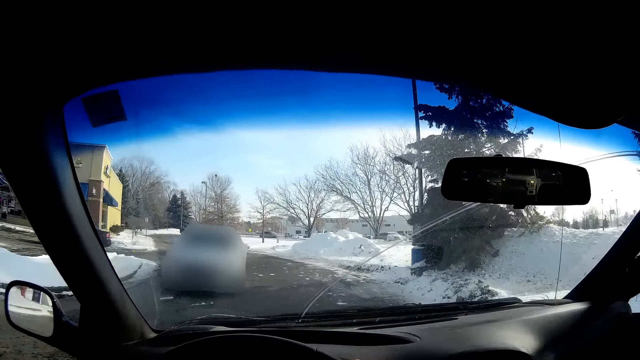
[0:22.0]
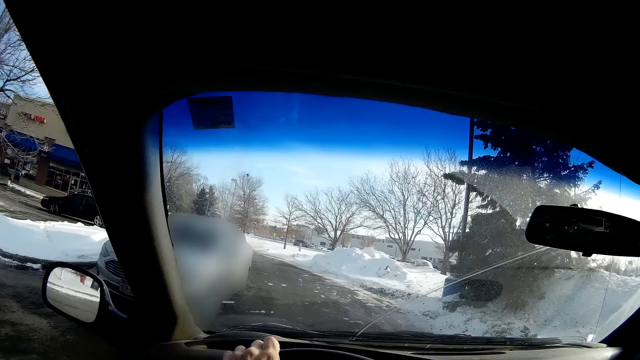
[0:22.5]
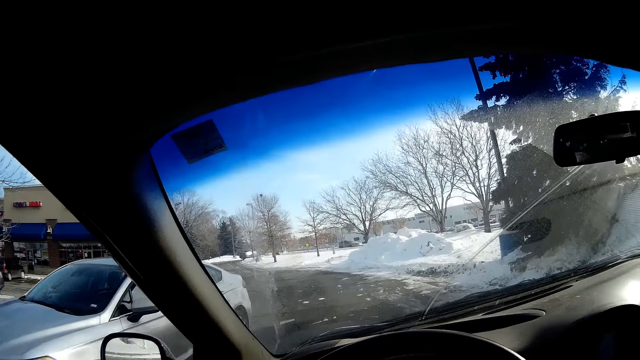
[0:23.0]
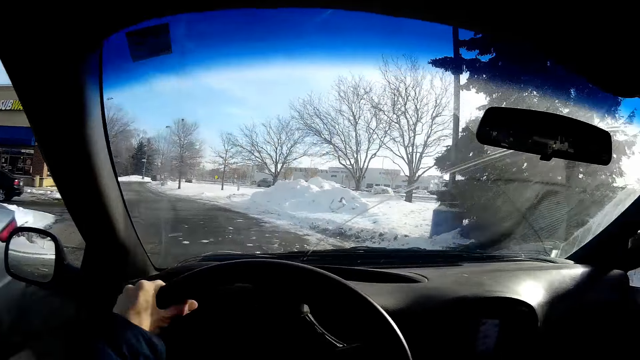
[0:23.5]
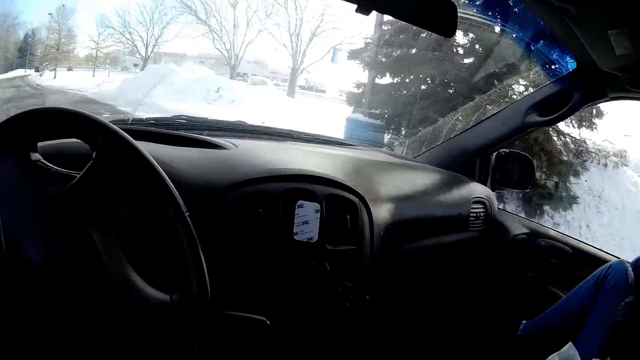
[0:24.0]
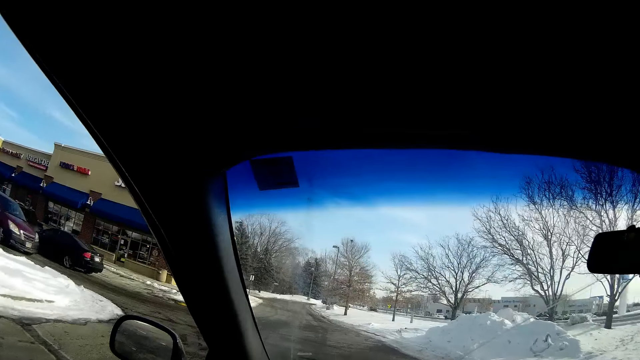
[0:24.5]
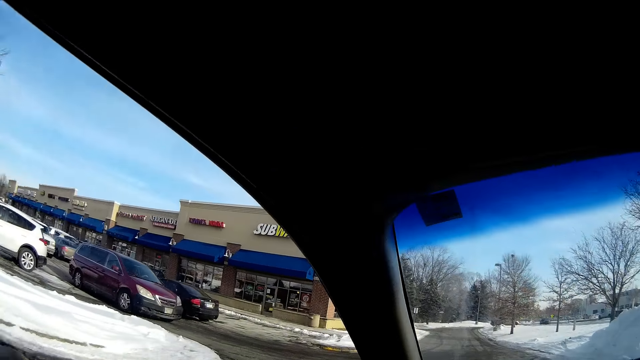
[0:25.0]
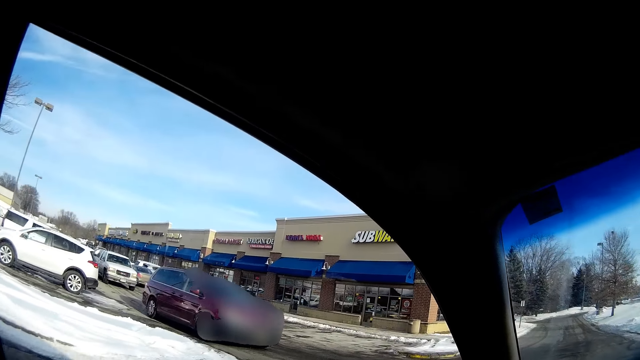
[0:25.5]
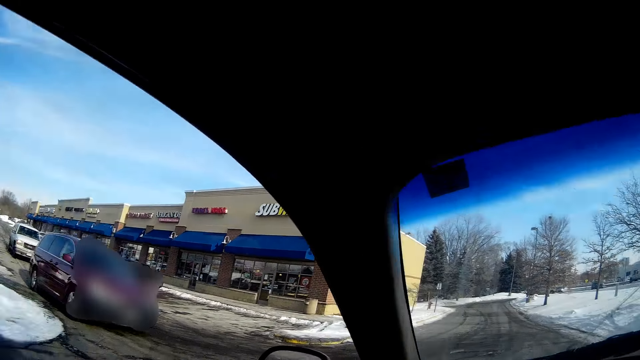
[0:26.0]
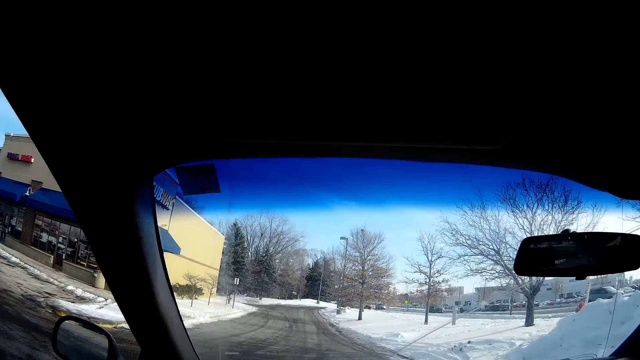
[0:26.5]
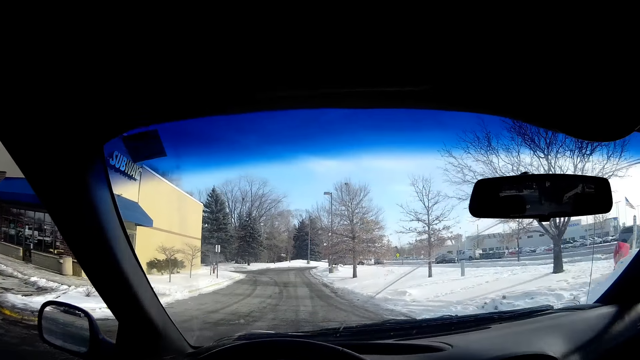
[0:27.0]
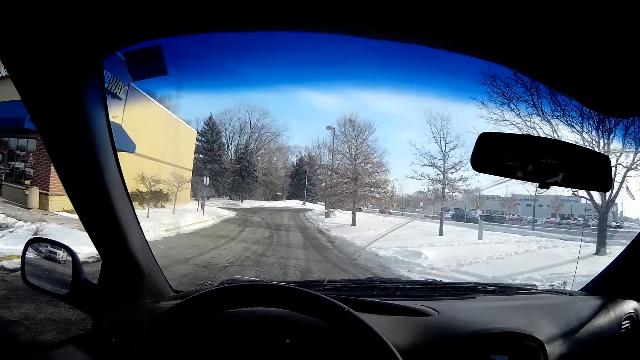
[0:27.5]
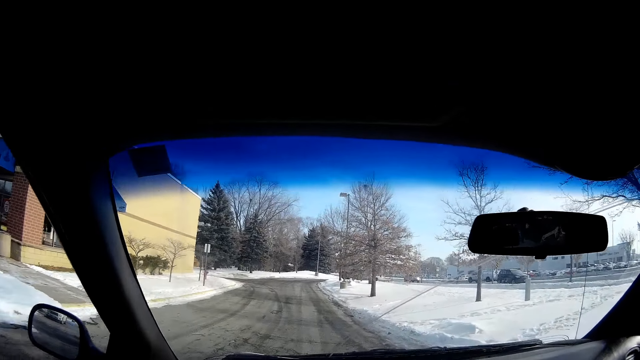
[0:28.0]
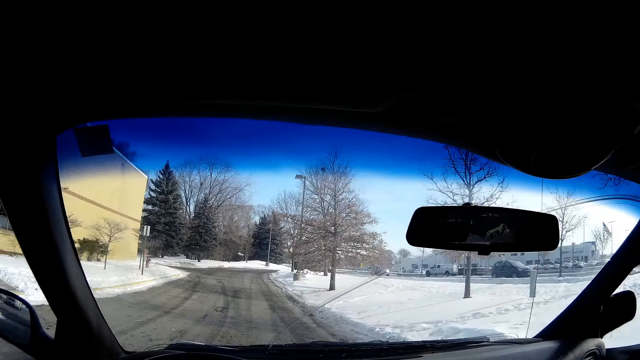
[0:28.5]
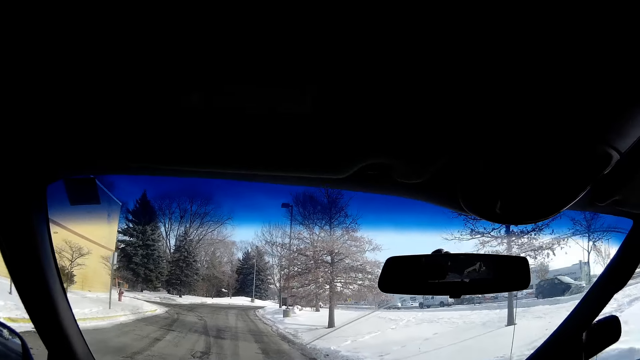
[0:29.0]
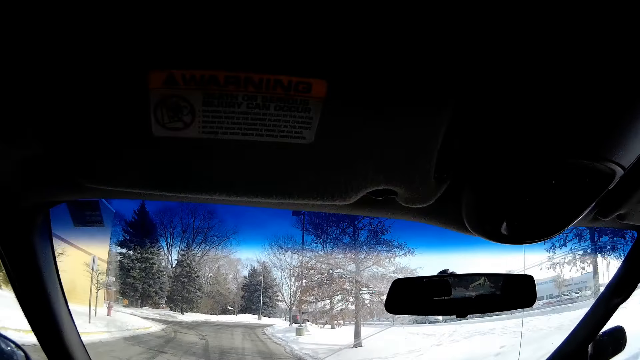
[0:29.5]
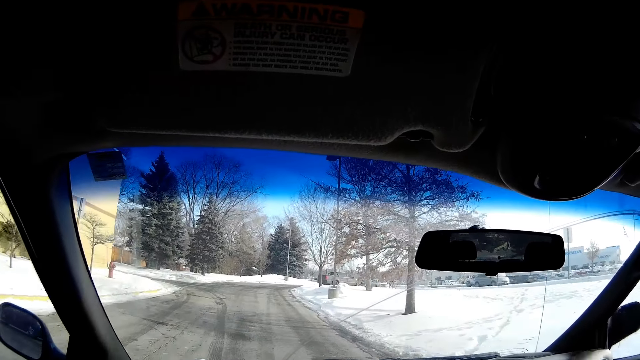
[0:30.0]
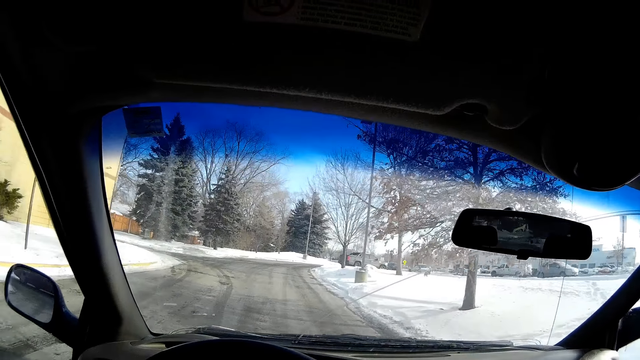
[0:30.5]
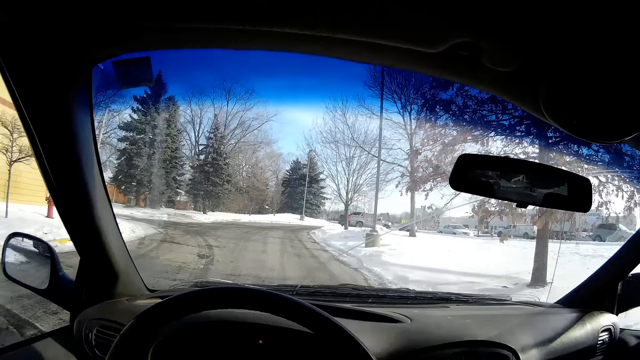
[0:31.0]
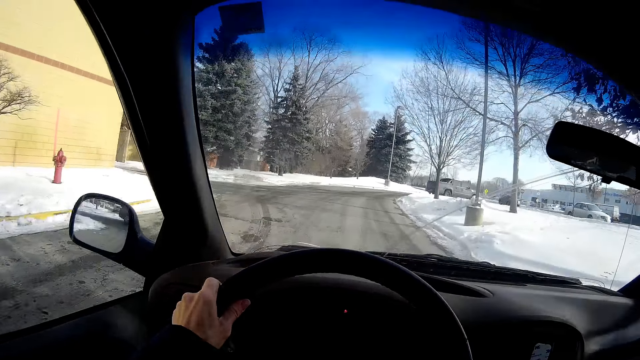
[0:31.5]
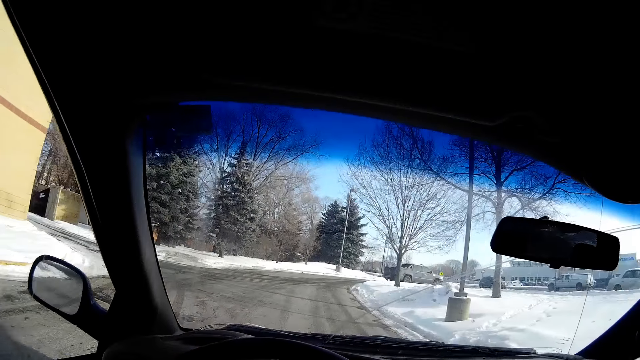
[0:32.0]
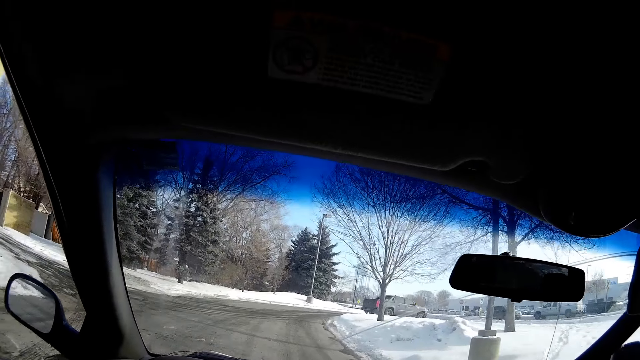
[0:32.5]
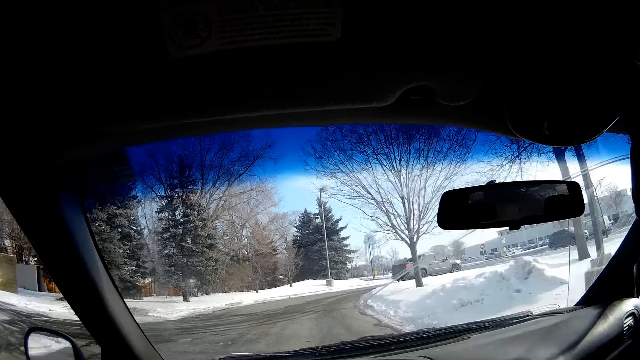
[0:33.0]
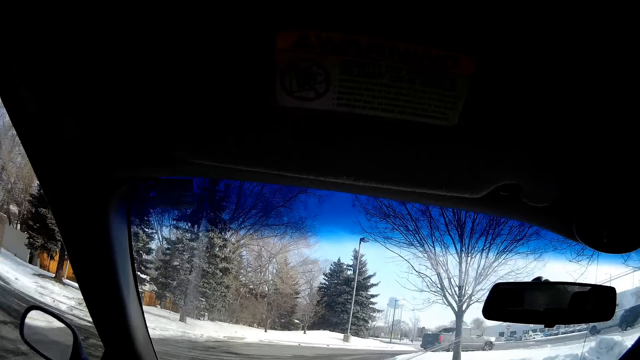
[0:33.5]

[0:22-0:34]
A car drives past the camera wearer.

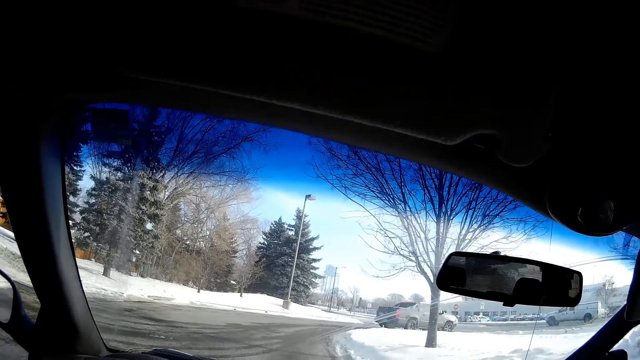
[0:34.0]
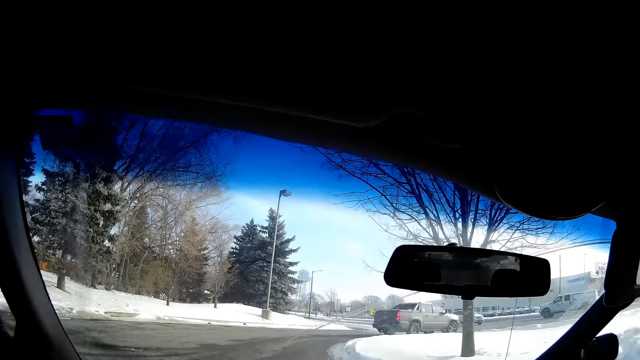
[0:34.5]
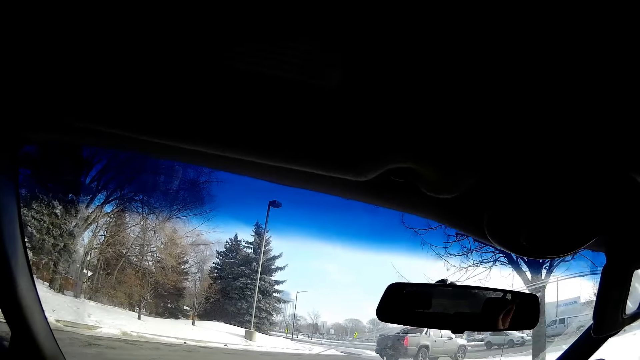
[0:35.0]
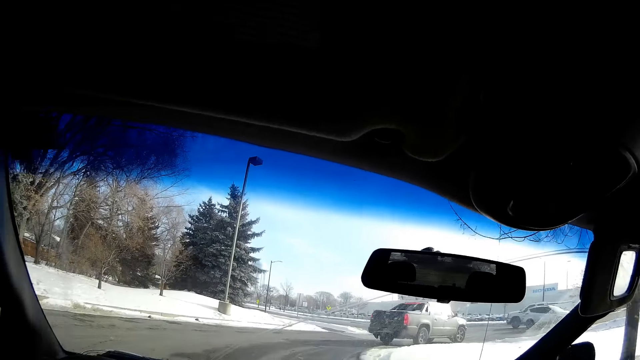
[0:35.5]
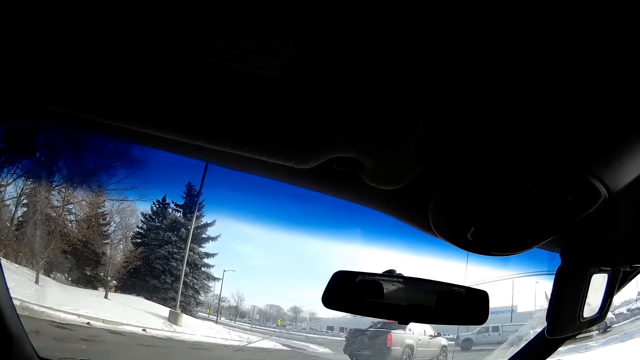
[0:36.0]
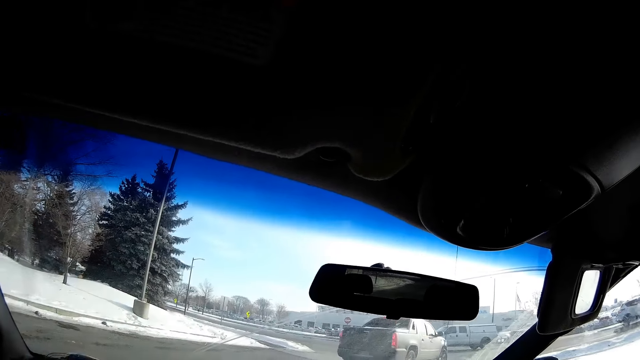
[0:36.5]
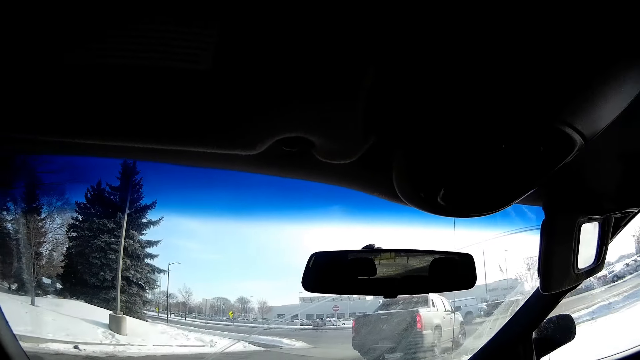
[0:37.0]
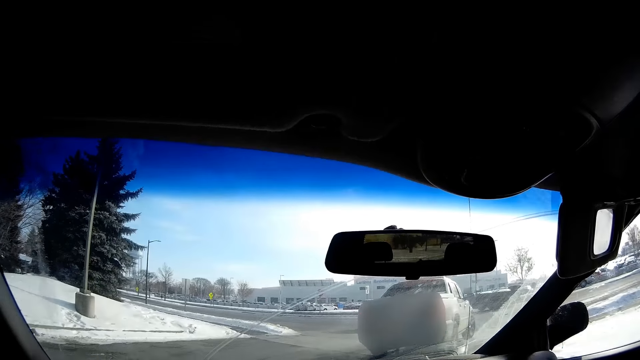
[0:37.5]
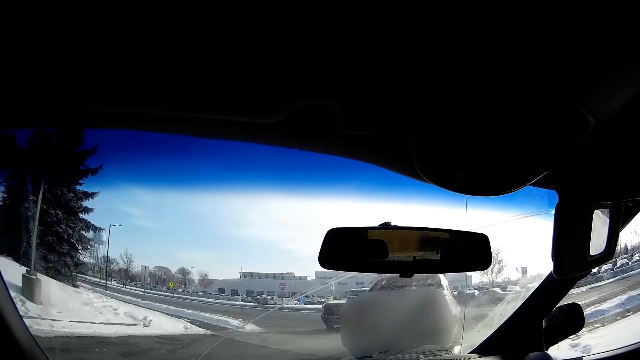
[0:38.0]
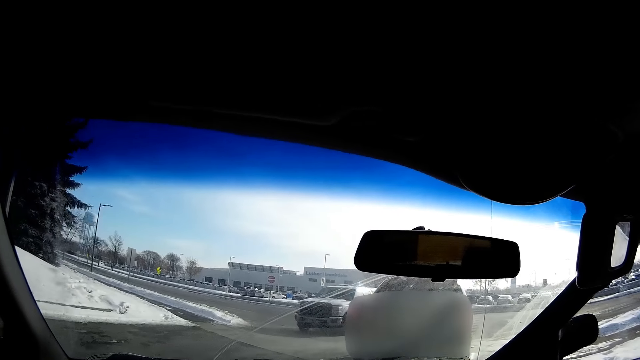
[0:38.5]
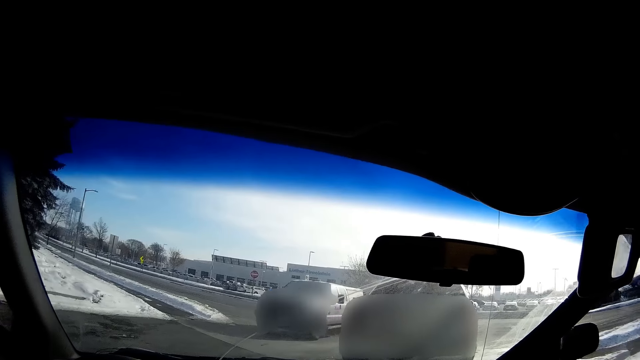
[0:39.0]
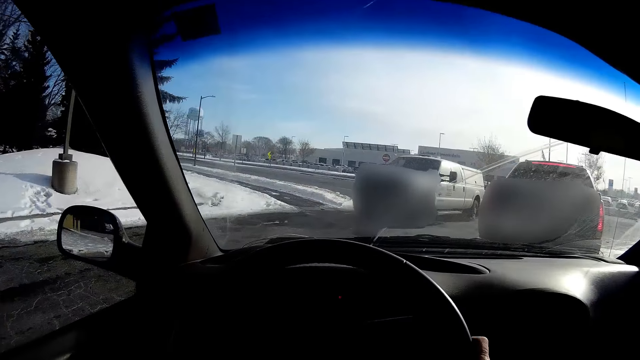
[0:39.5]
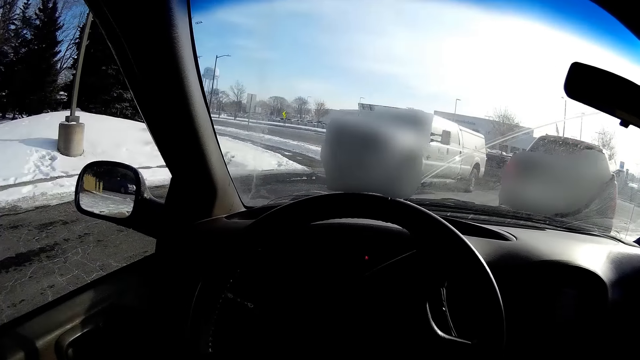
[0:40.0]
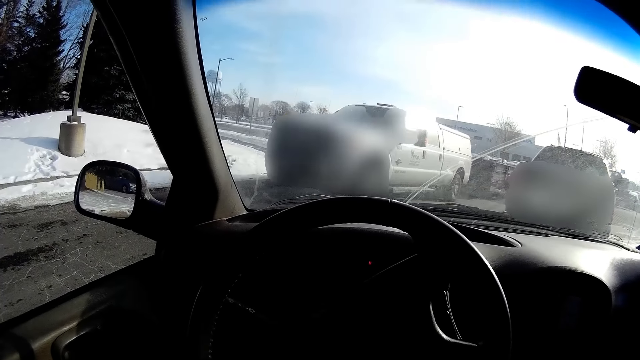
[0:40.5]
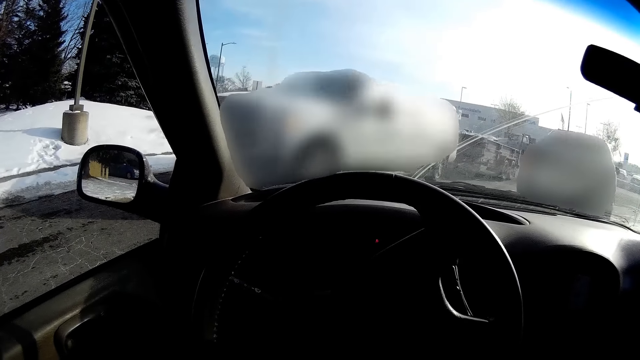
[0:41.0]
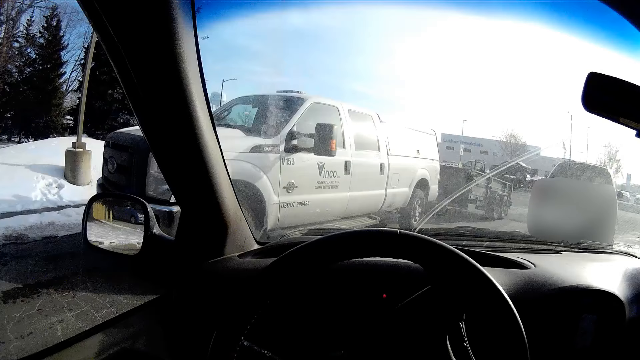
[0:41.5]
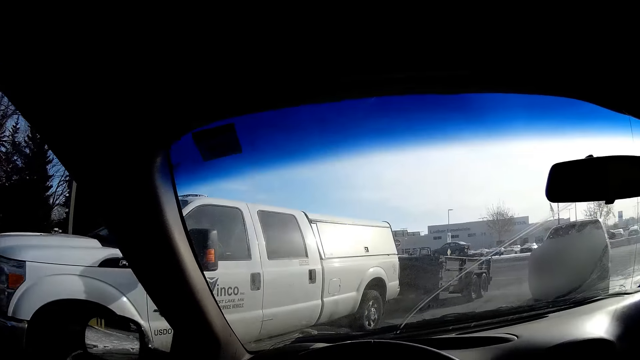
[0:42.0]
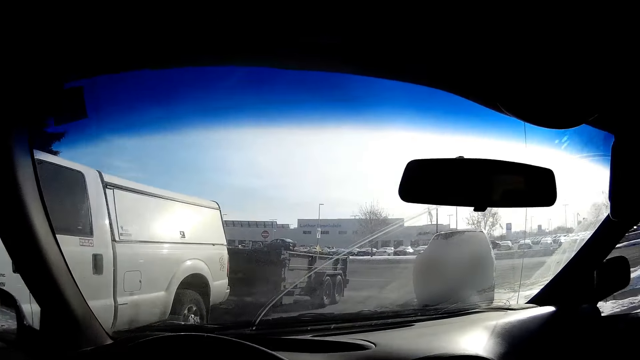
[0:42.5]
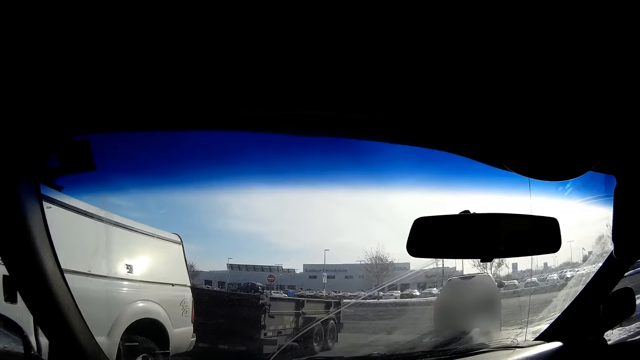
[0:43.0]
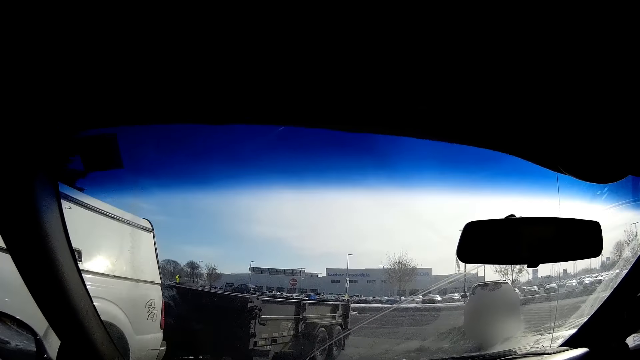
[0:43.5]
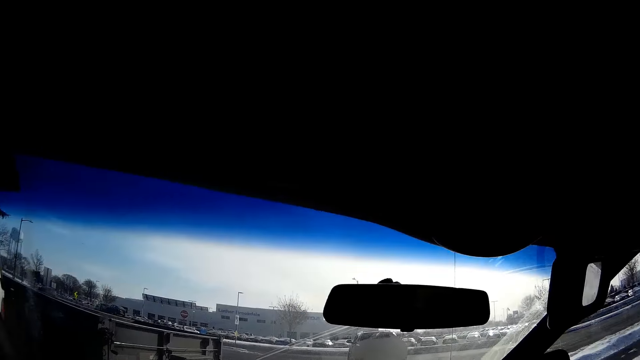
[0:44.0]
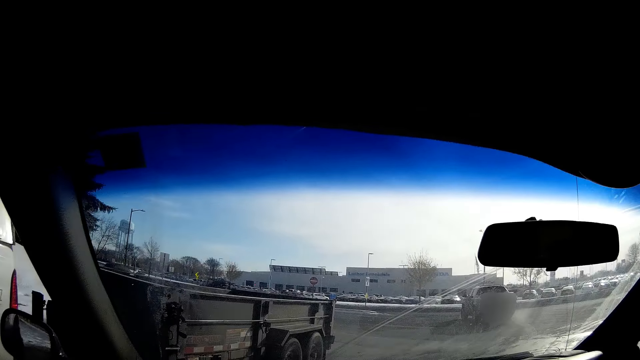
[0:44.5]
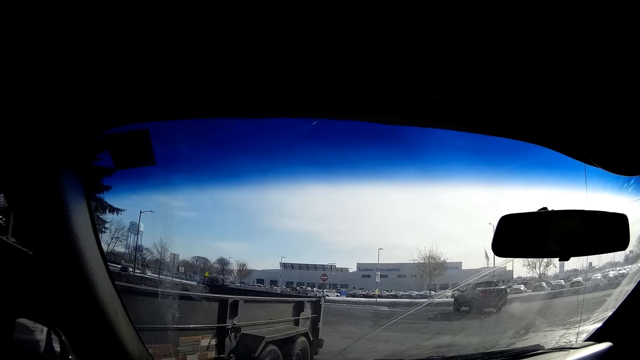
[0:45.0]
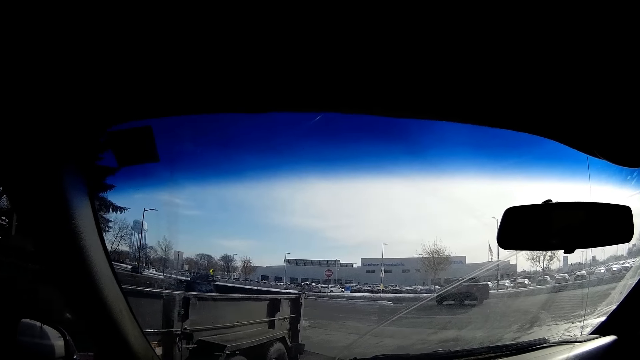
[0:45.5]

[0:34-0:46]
The camera wearer stops the car. A pickup truck drives past the camera wearer. The camera wearer drives toward the right side of the road.
